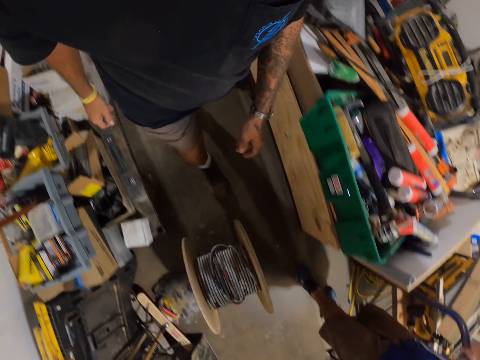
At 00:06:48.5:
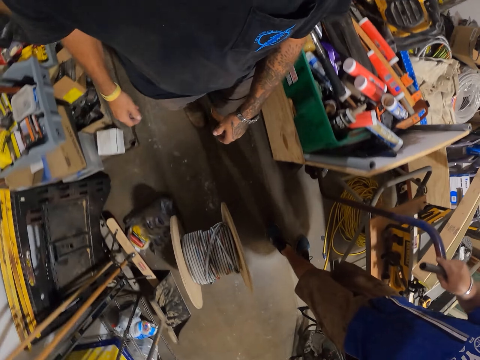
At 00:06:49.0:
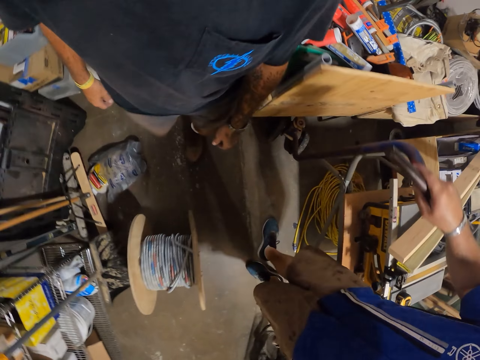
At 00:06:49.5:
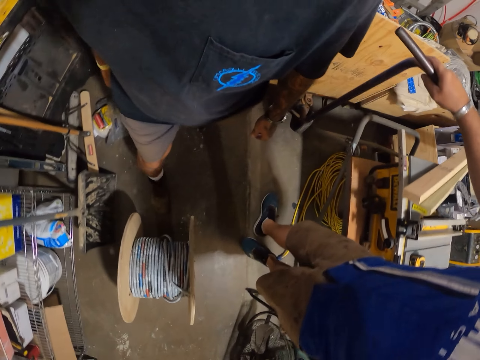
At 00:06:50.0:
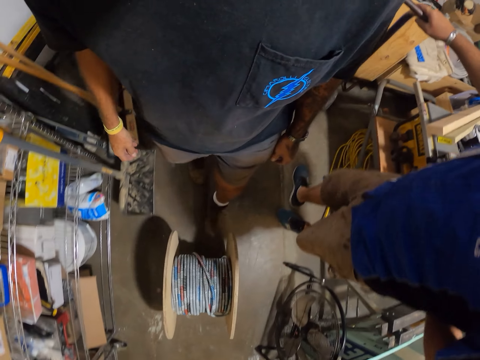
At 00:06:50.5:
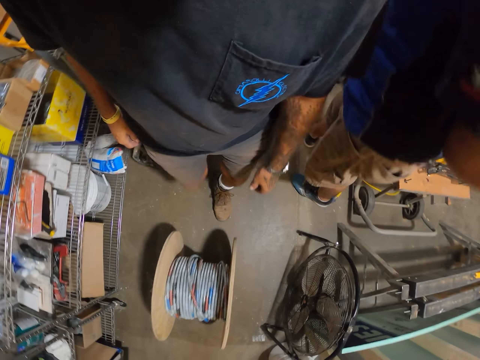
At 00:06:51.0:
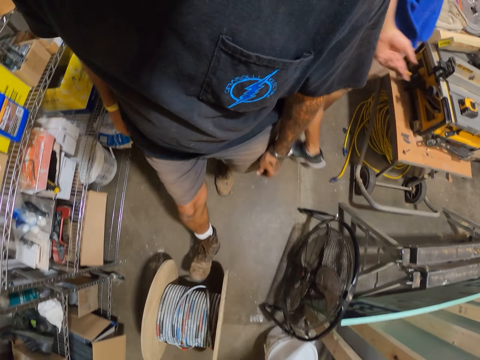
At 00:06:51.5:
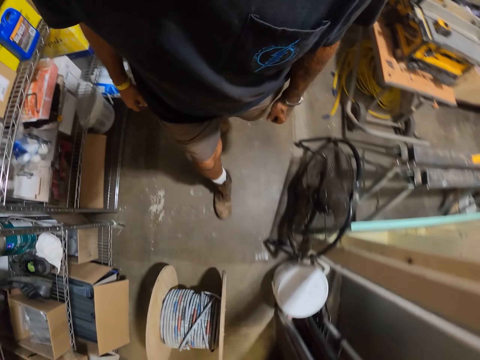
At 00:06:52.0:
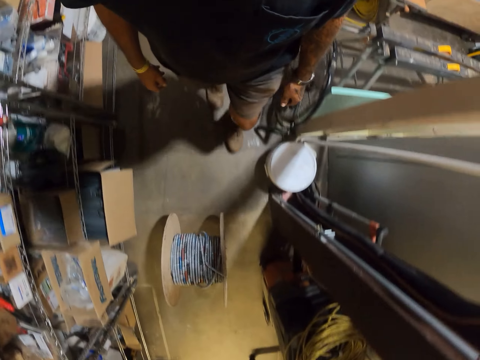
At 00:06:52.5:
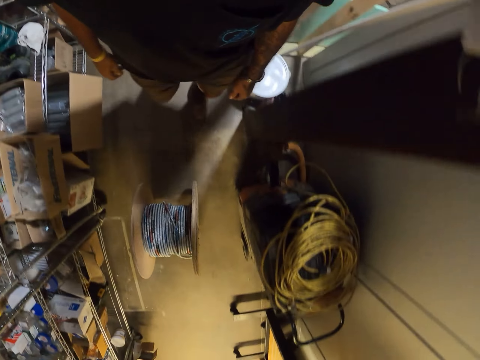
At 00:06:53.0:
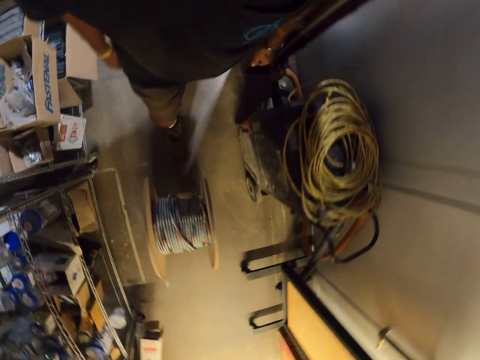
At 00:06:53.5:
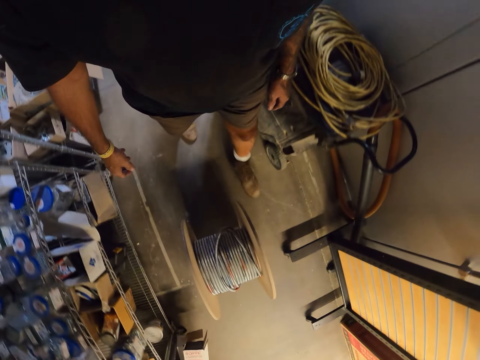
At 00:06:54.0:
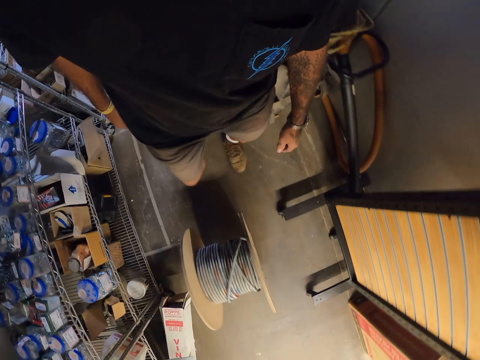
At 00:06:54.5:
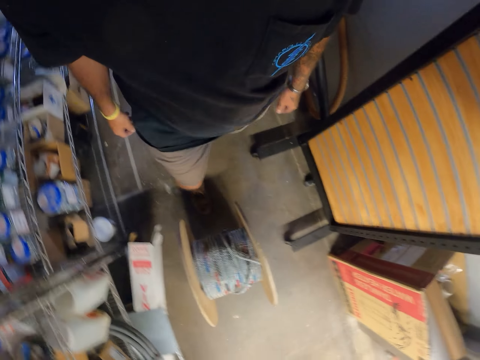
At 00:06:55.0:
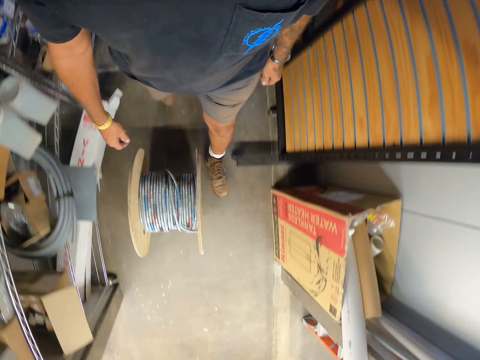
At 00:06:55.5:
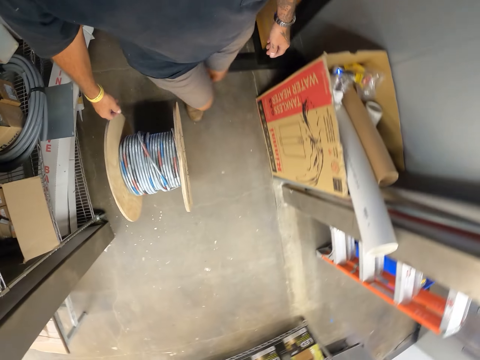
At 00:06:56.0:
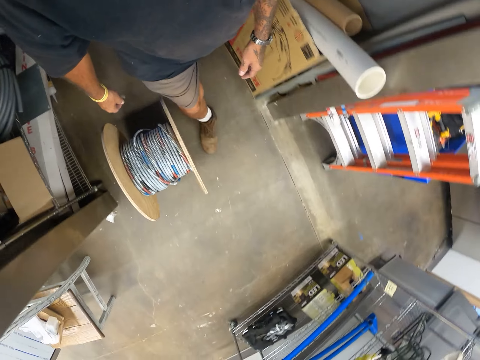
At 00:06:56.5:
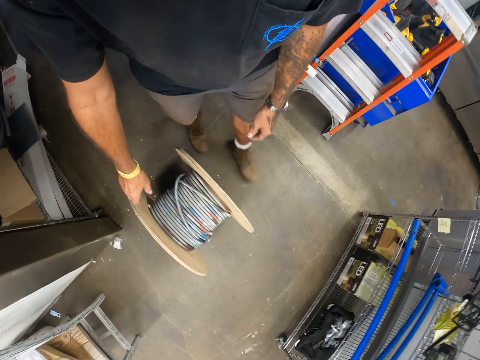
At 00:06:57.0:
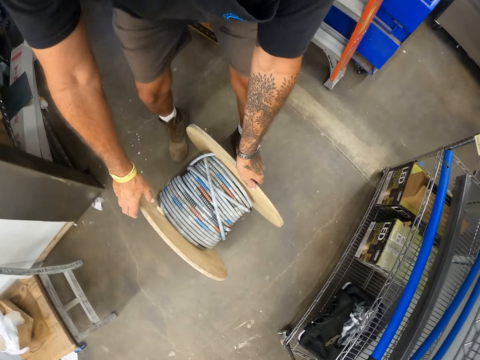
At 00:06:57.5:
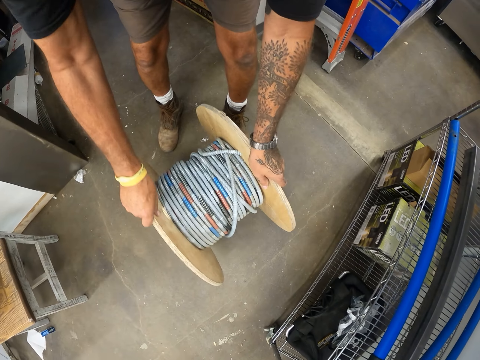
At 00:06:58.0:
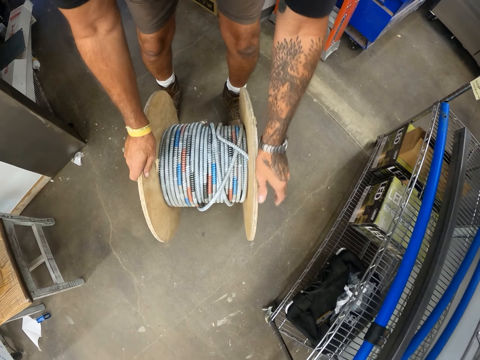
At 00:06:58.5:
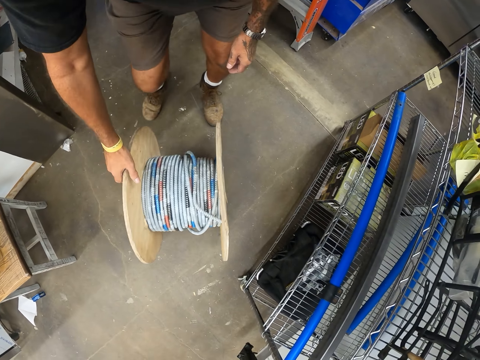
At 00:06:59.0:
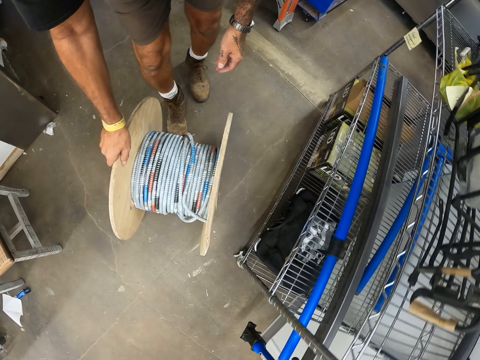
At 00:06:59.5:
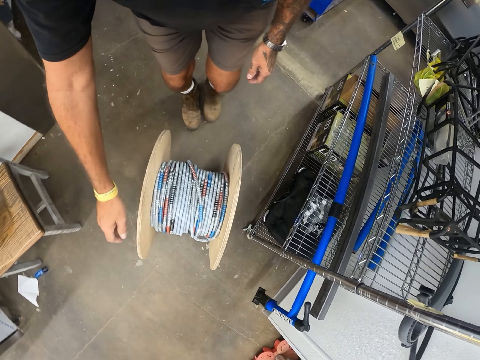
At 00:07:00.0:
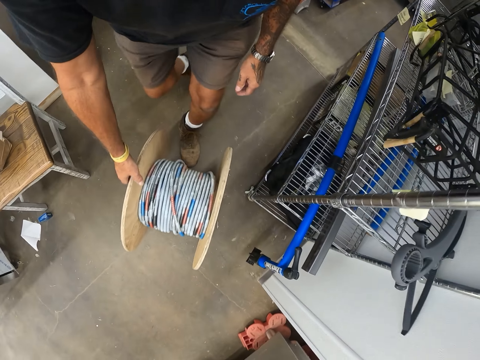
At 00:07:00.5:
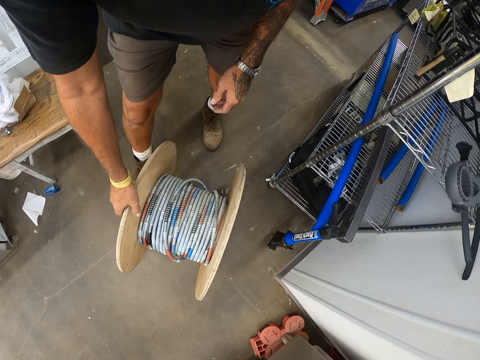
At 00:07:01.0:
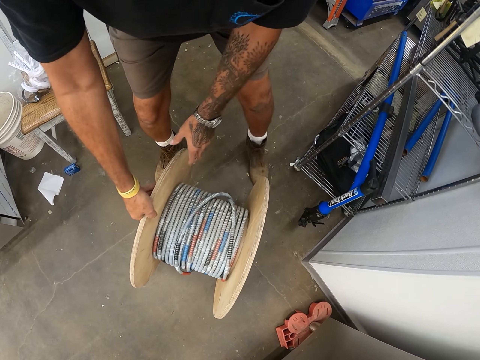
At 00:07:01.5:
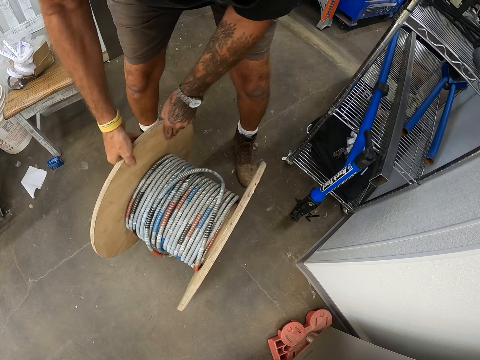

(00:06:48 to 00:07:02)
The camera wearer rolls an extension roll cord.

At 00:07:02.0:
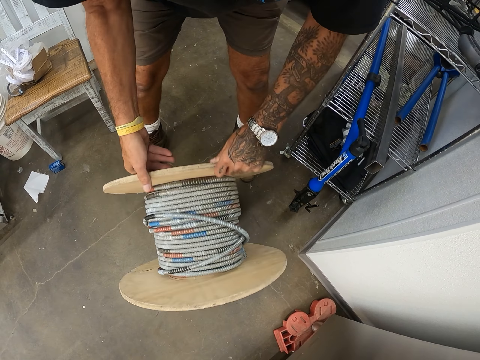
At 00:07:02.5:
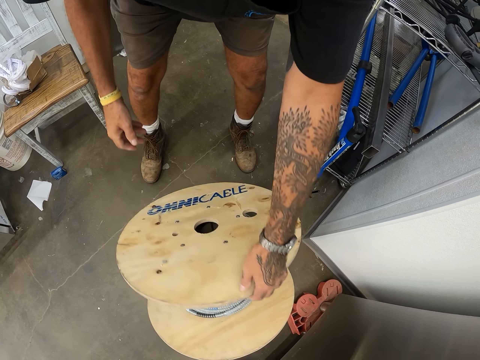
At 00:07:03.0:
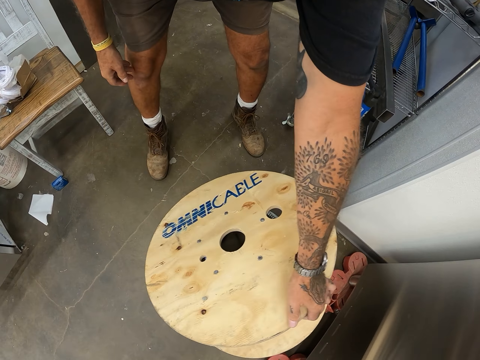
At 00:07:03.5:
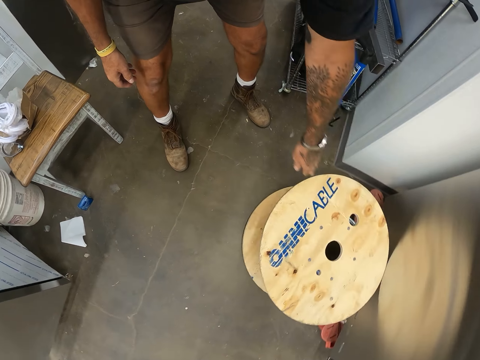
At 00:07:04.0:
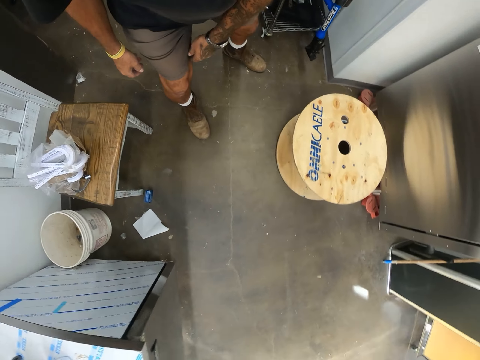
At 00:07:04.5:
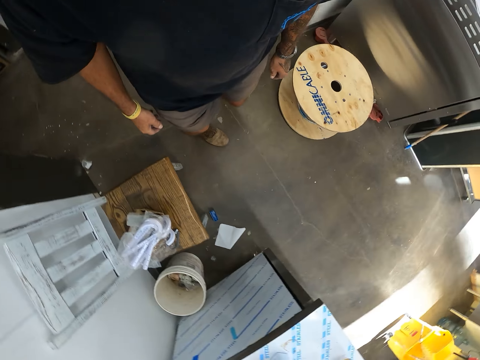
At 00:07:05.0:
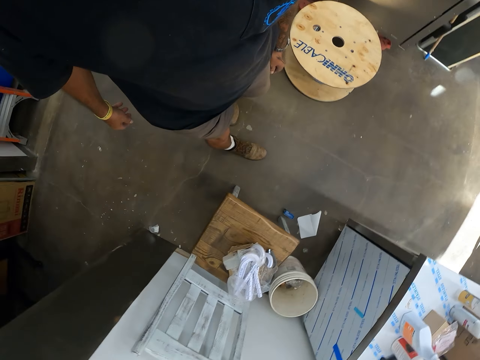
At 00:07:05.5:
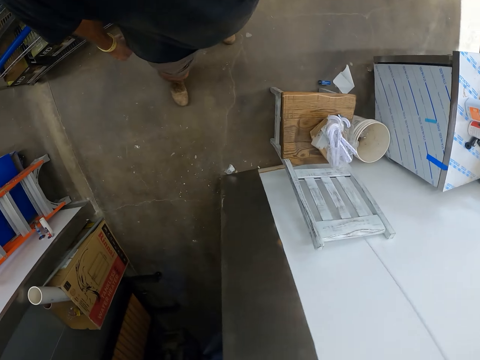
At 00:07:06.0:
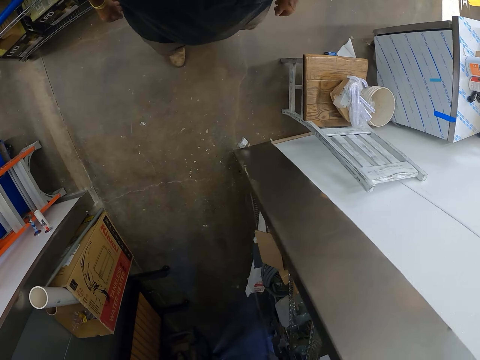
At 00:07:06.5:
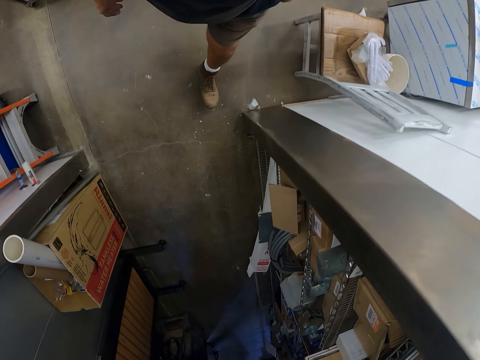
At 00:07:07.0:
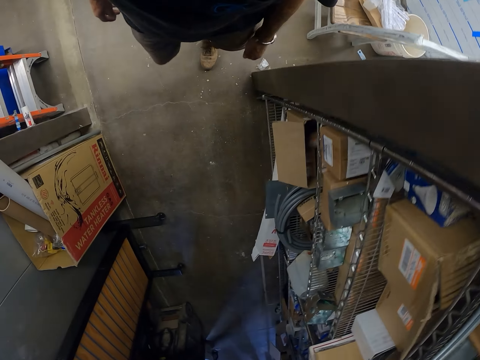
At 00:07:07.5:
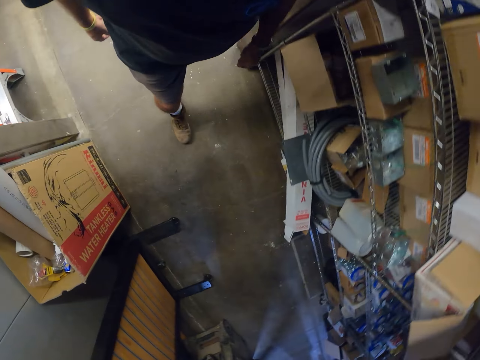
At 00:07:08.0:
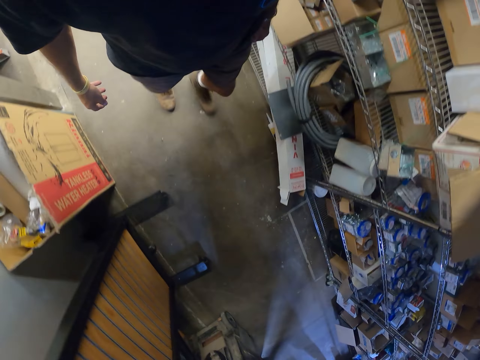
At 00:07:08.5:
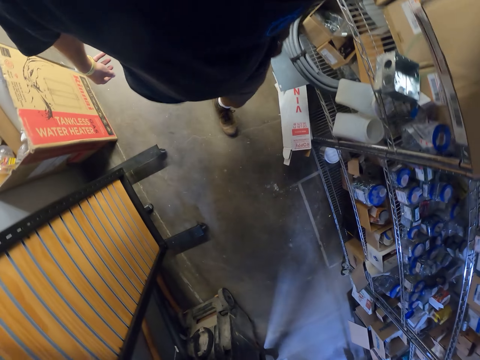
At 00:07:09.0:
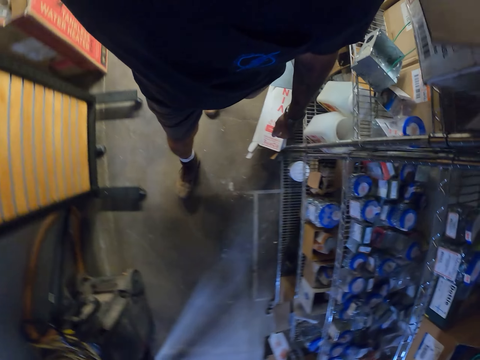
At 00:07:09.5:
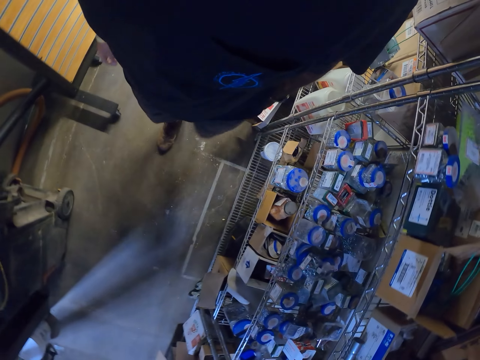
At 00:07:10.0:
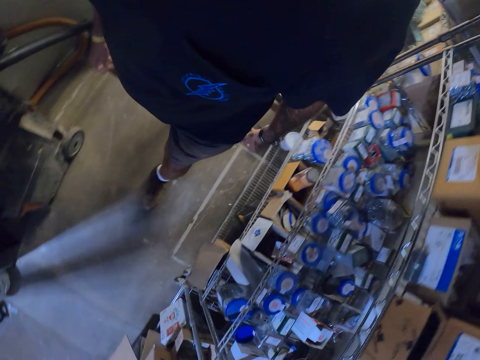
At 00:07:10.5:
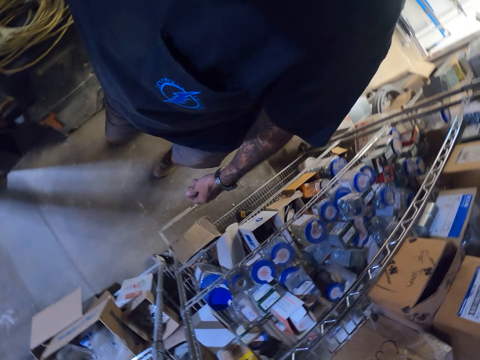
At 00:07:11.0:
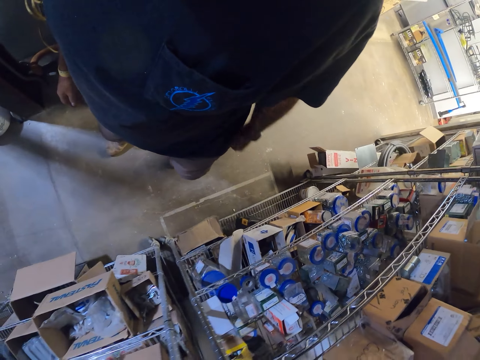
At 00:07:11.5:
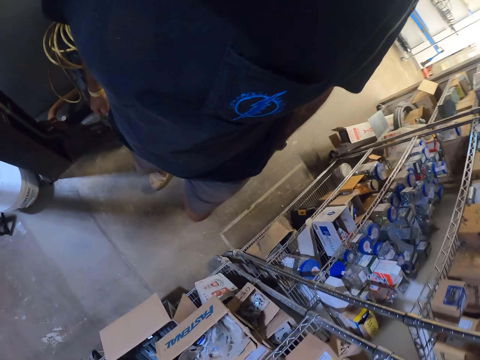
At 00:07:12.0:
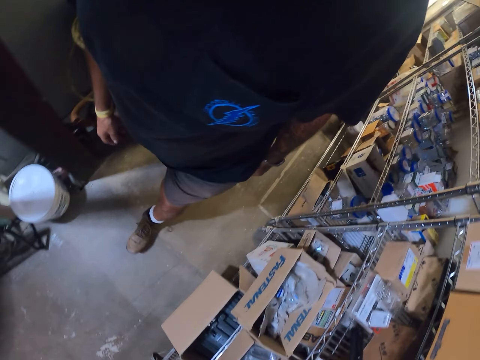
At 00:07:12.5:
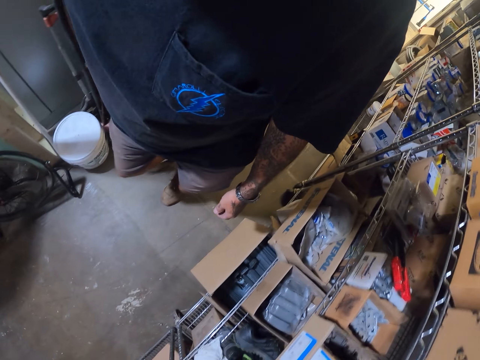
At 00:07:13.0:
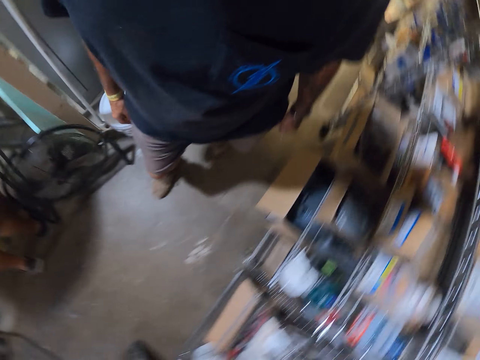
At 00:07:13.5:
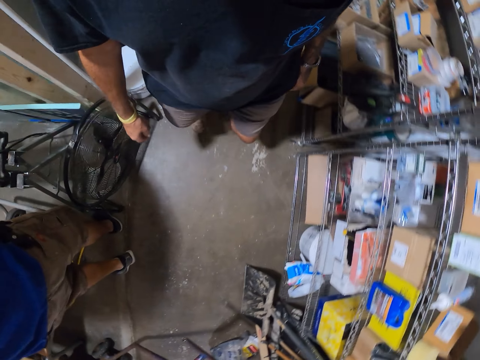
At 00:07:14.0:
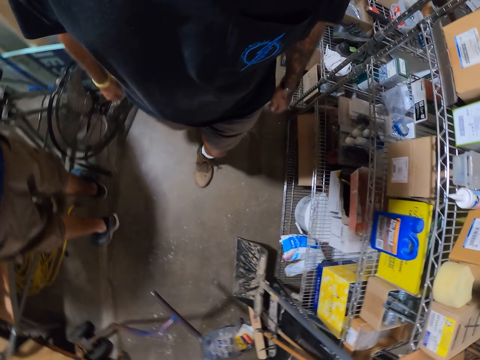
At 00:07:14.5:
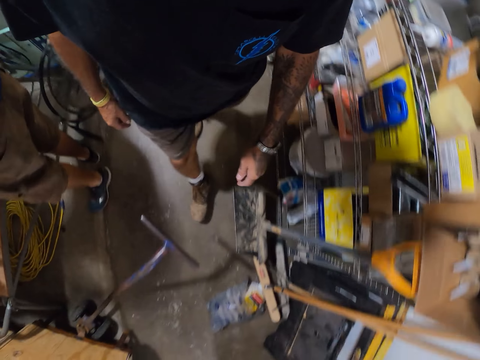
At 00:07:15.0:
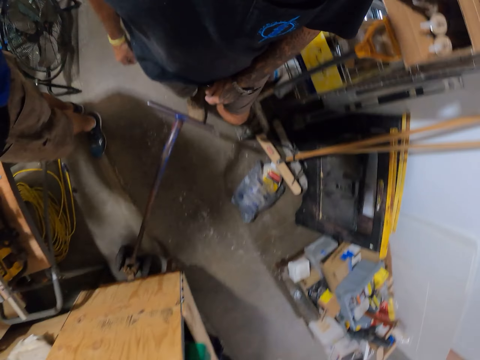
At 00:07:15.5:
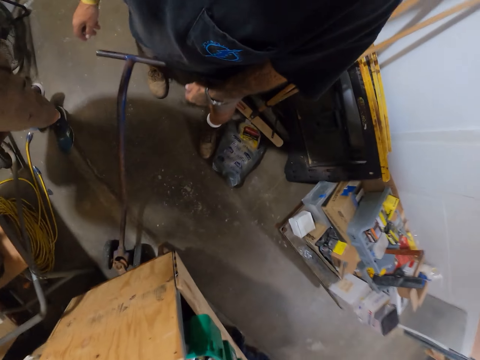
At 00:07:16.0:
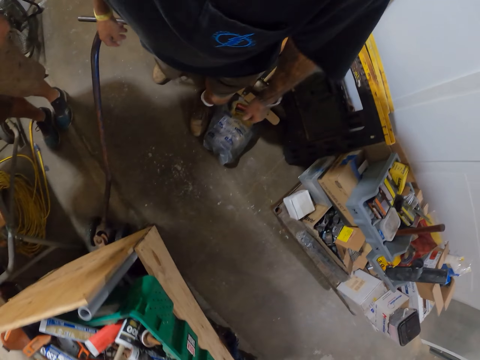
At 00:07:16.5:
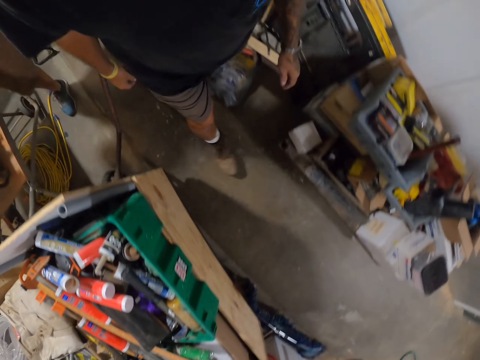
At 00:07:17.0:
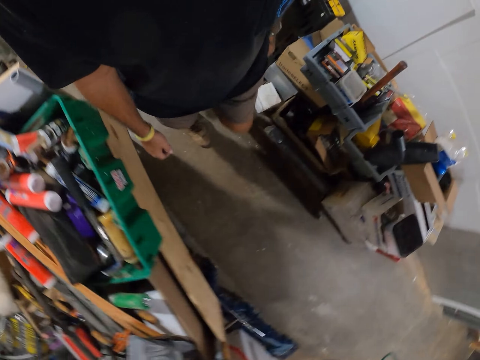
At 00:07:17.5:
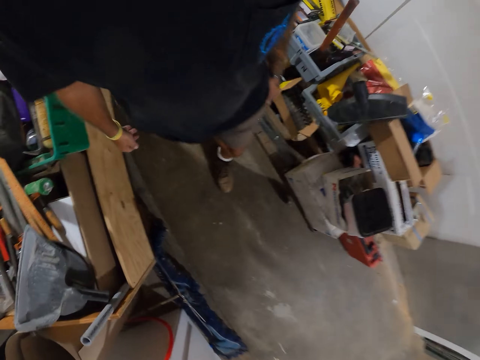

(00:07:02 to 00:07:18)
The camera wearer turns the cable reel on the floor. They put the extension roll cord aside. They walk around.
